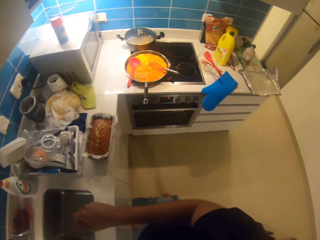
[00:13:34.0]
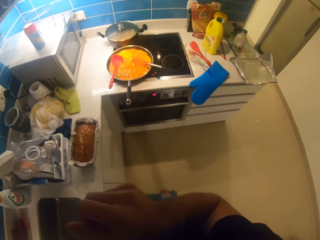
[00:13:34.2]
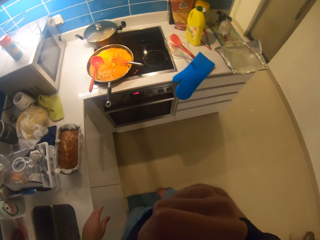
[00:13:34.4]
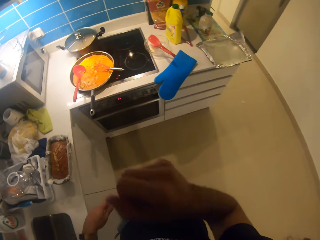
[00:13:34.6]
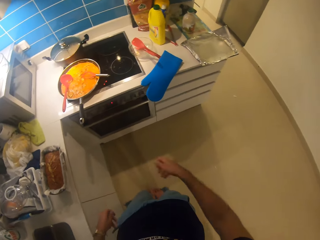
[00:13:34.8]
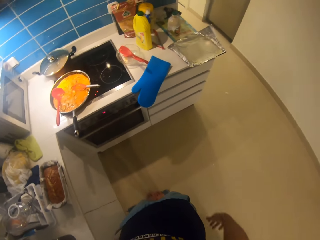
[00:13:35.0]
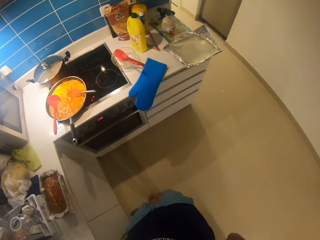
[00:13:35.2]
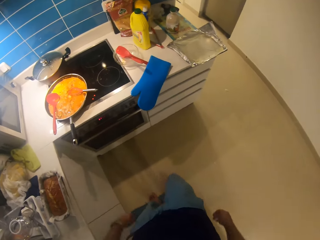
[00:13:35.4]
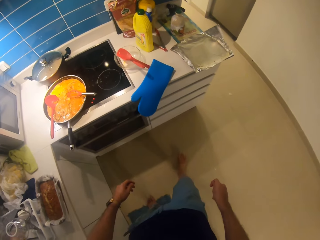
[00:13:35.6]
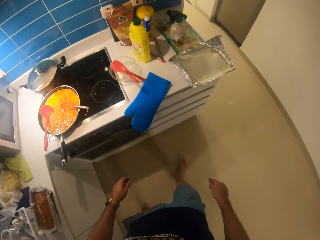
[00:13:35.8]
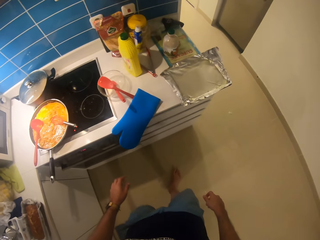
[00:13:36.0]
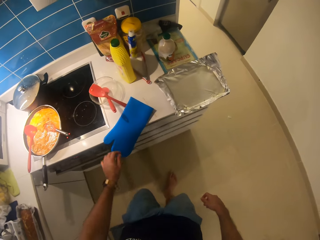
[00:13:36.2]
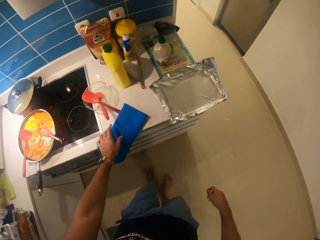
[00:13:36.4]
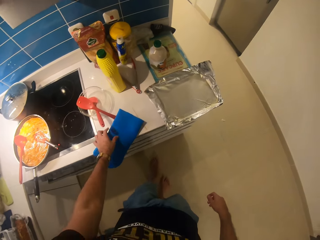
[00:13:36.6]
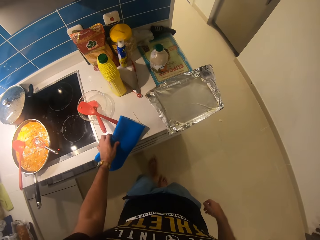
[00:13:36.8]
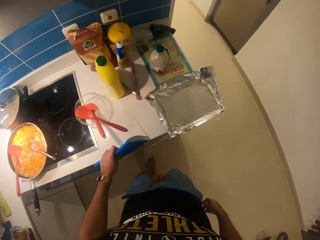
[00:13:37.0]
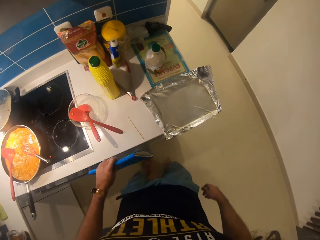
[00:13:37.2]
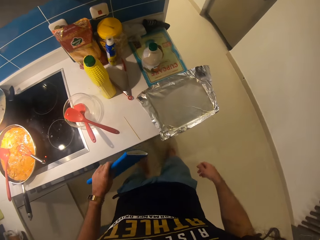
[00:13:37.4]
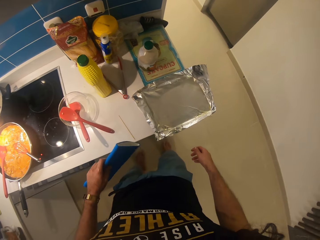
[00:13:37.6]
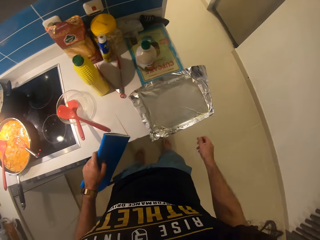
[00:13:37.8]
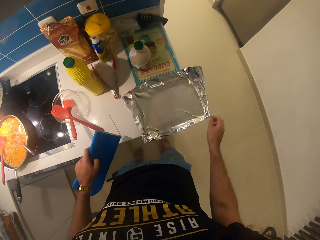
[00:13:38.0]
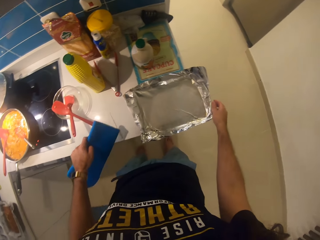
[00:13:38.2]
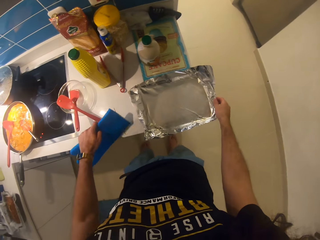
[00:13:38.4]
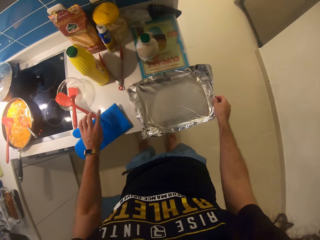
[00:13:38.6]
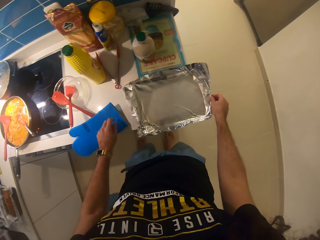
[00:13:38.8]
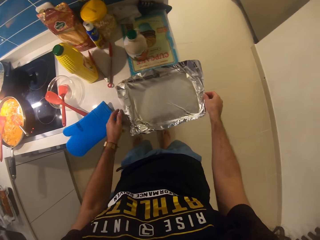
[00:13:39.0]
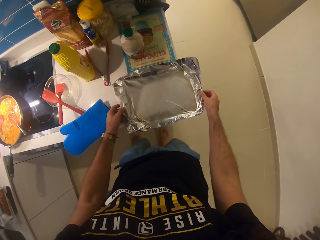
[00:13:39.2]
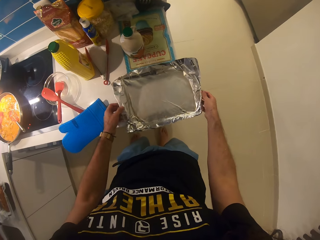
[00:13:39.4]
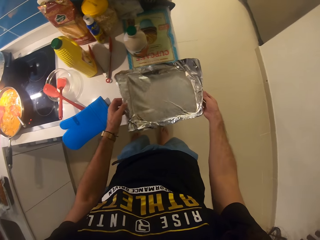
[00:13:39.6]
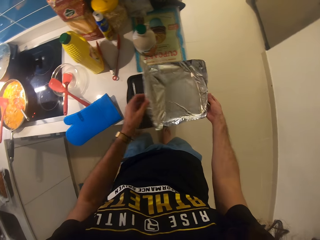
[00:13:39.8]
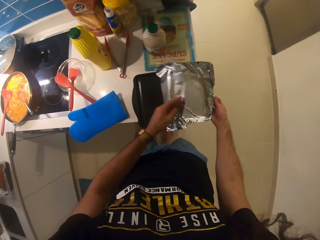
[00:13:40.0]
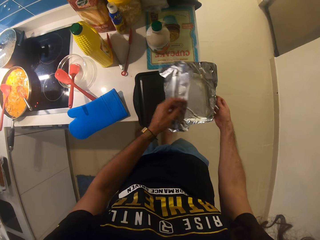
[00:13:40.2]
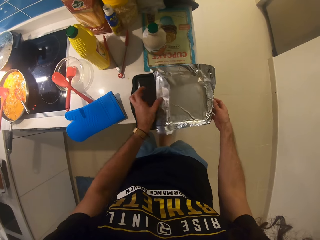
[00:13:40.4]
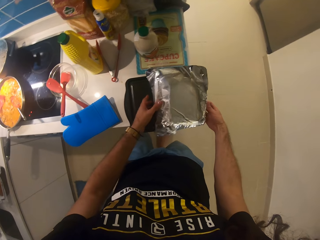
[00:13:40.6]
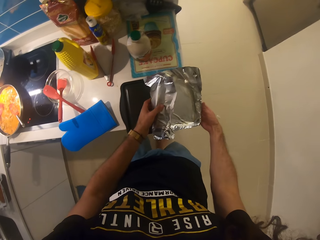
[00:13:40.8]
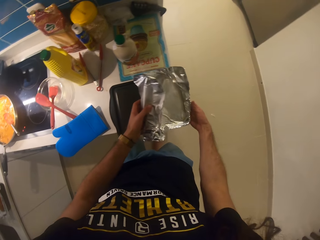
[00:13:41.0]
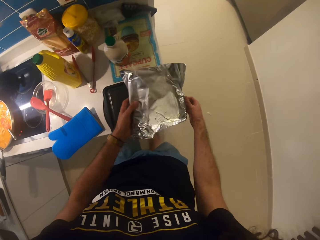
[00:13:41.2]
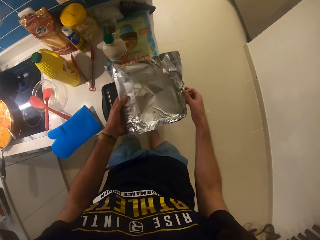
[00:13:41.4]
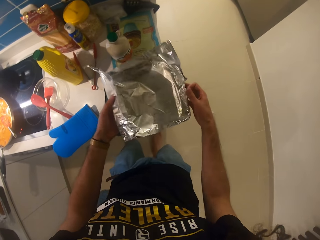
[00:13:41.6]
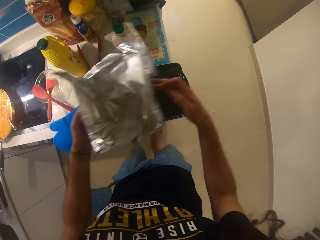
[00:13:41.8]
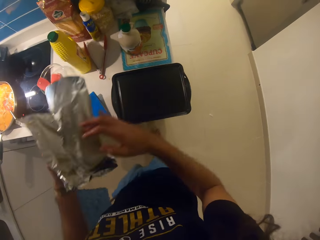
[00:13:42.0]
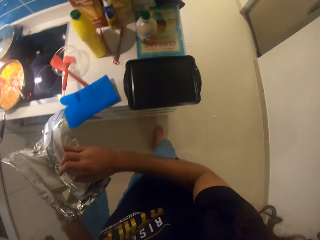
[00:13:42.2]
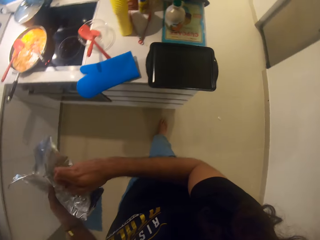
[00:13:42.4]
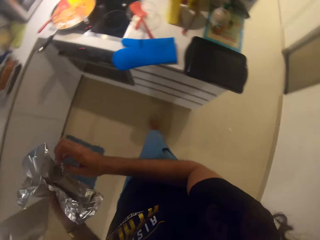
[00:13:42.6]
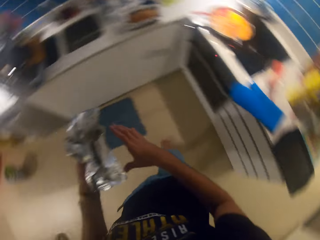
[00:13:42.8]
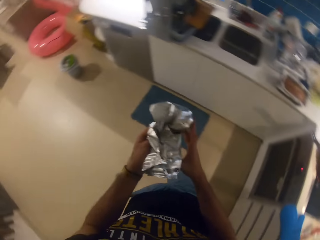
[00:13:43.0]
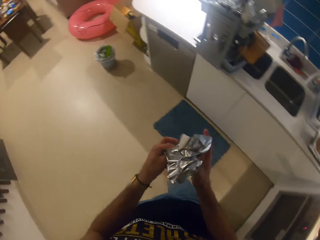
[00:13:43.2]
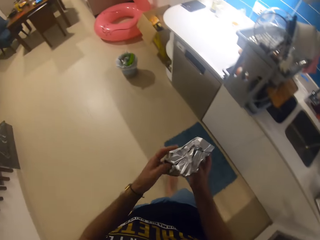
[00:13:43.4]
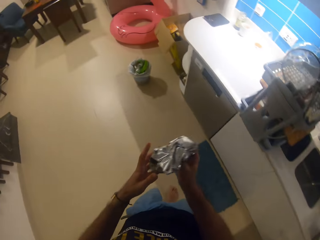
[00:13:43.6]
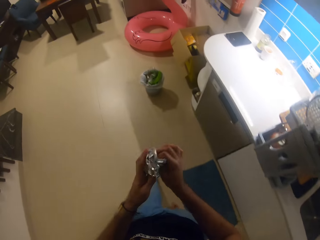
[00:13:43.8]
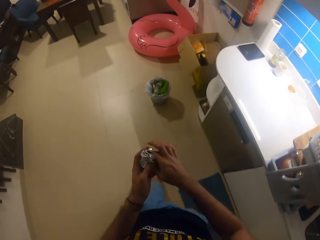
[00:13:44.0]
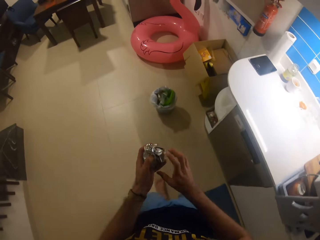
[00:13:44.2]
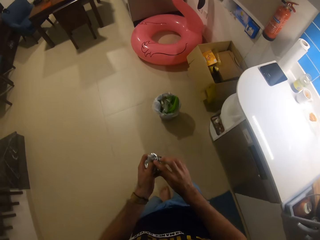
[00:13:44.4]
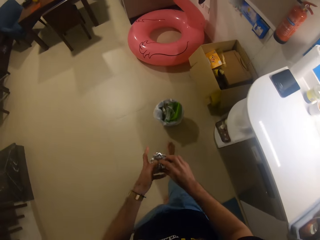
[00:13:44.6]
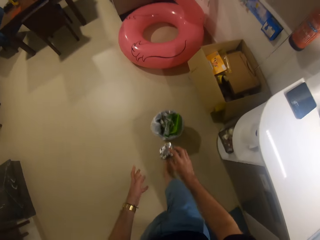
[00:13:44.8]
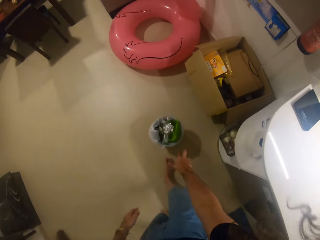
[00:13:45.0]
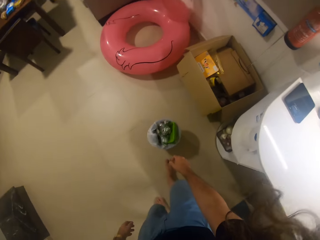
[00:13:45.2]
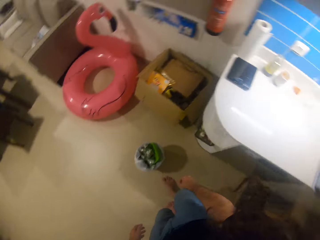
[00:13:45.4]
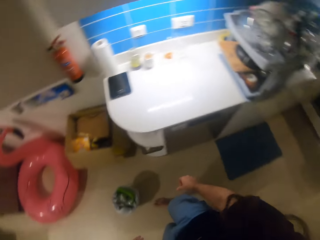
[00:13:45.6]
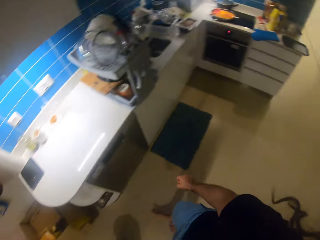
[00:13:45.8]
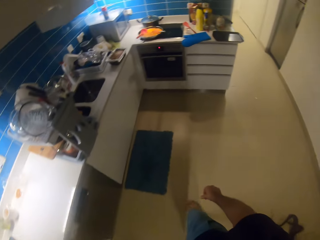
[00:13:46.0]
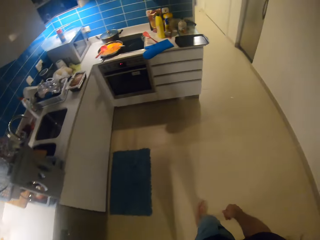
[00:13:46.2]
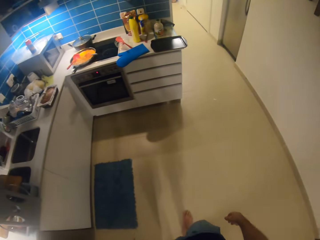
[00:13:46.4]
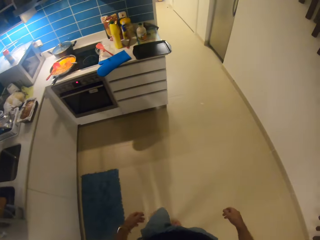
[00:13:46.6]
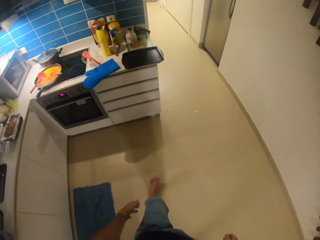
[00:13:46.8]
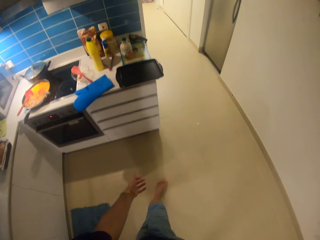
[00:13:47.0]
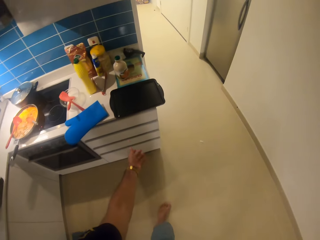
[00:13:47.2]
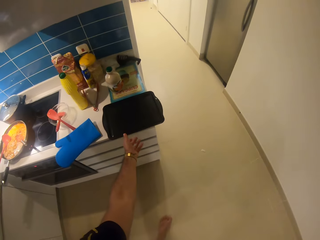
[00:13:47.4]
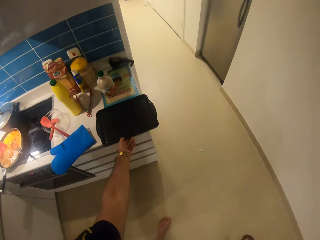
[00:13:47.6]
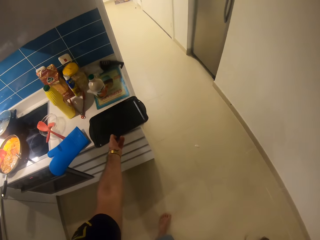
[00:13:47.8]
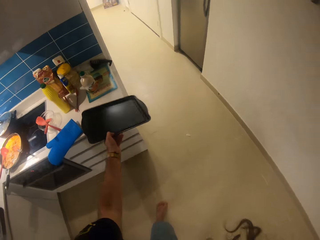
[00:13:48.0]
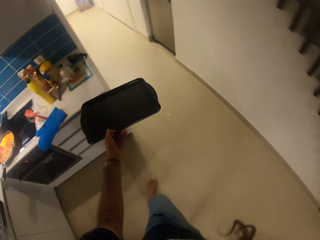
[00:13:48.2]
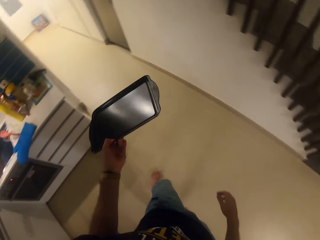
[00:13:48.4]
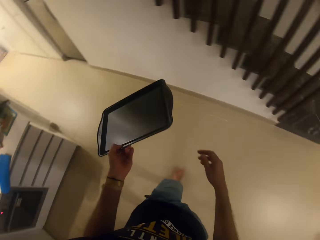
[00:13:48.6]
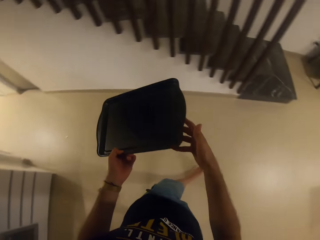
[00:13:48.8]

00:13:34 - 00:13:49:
The camera wearer touches his face. He lifts the glove. He removes the aluminum foil on the tray. He walks around the room. He folds the aluminum foil. He throws the foil in the dustbin. He walks around the room. He picks up the tray. He carries the tray with him.

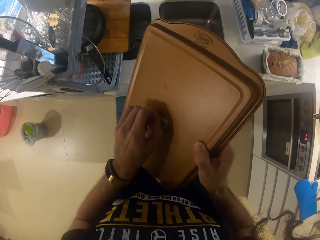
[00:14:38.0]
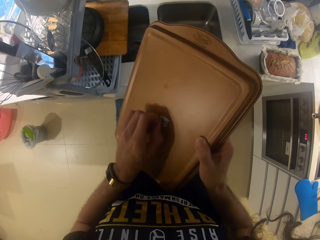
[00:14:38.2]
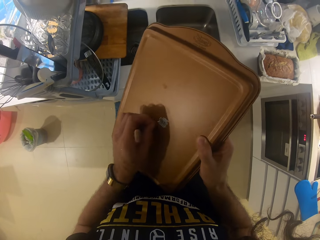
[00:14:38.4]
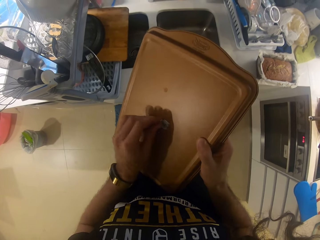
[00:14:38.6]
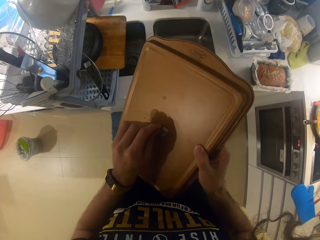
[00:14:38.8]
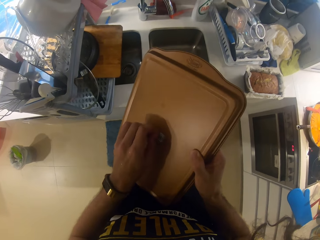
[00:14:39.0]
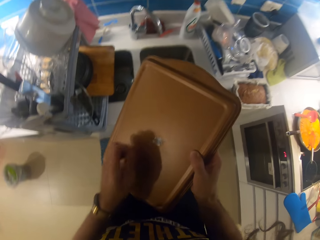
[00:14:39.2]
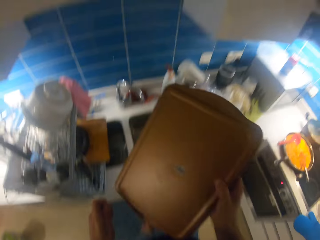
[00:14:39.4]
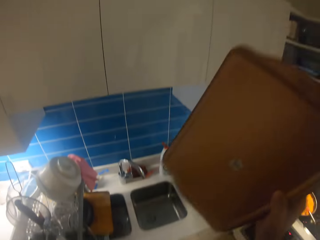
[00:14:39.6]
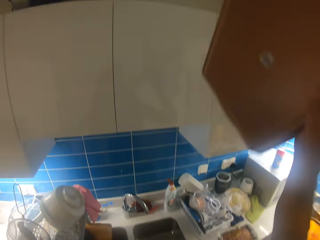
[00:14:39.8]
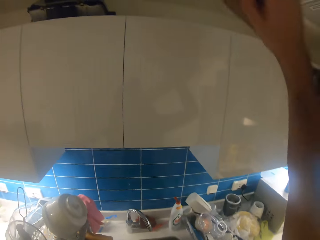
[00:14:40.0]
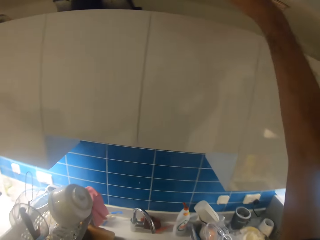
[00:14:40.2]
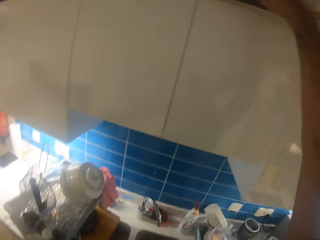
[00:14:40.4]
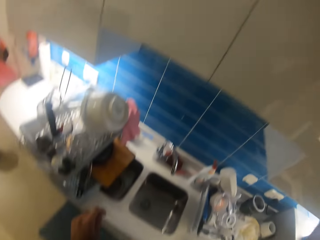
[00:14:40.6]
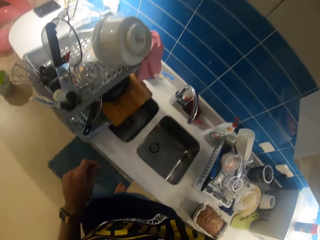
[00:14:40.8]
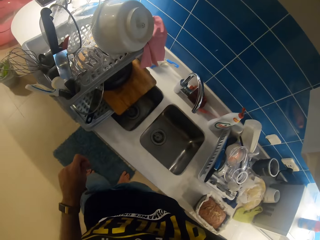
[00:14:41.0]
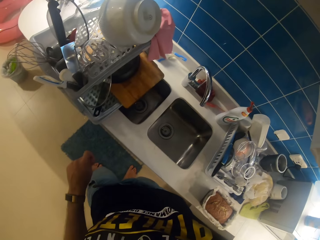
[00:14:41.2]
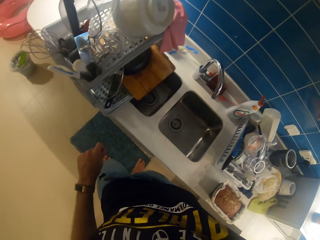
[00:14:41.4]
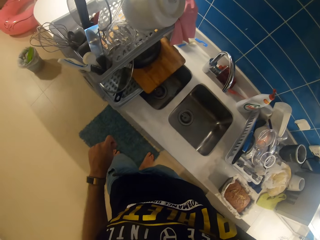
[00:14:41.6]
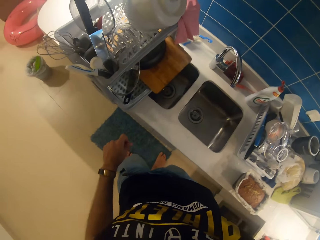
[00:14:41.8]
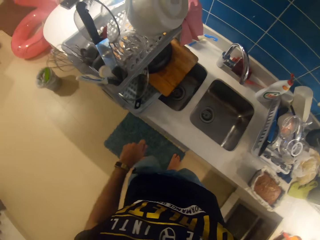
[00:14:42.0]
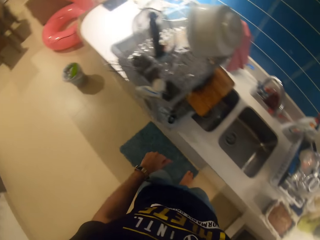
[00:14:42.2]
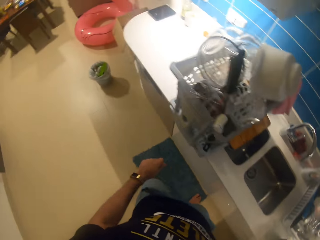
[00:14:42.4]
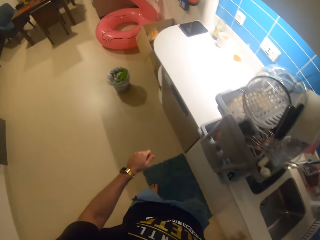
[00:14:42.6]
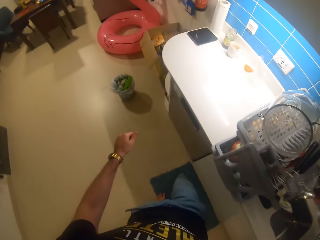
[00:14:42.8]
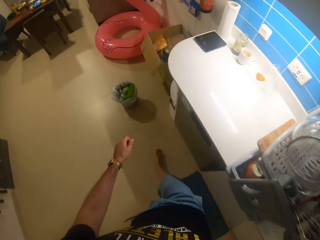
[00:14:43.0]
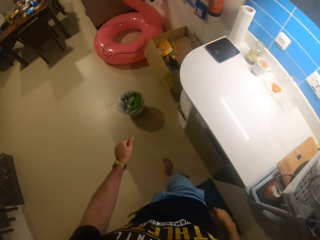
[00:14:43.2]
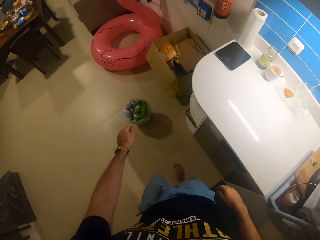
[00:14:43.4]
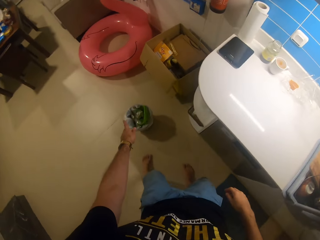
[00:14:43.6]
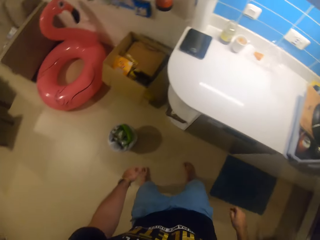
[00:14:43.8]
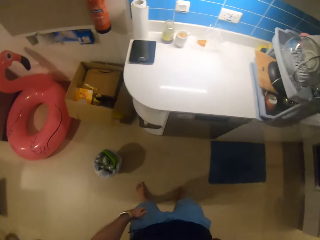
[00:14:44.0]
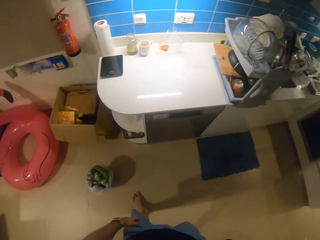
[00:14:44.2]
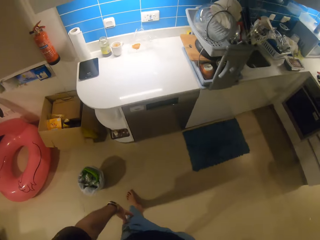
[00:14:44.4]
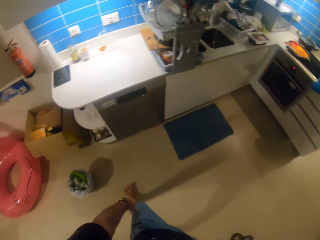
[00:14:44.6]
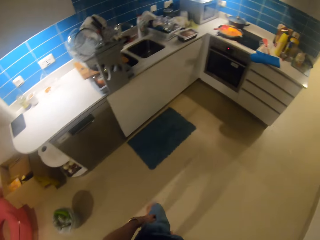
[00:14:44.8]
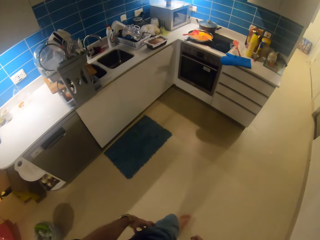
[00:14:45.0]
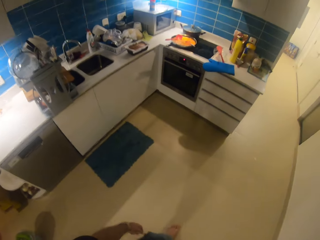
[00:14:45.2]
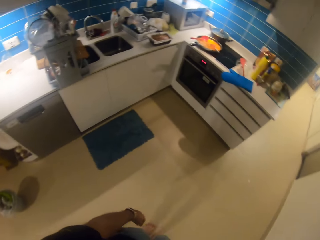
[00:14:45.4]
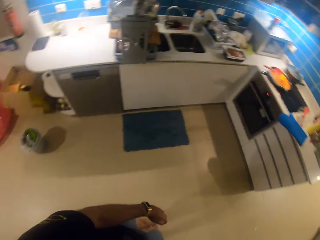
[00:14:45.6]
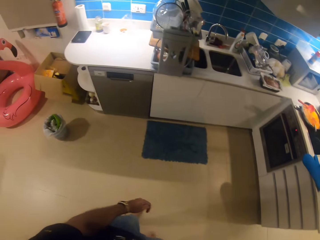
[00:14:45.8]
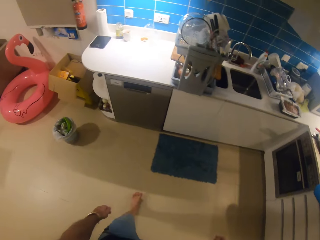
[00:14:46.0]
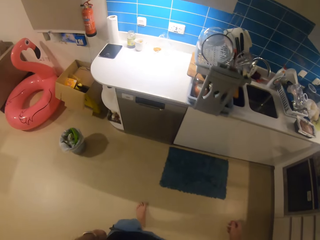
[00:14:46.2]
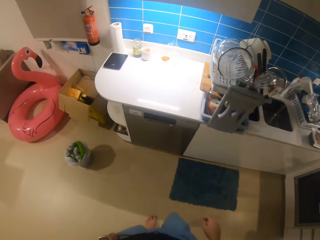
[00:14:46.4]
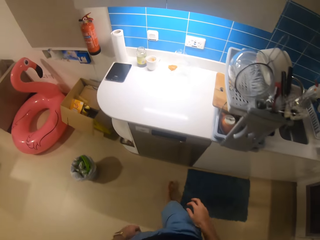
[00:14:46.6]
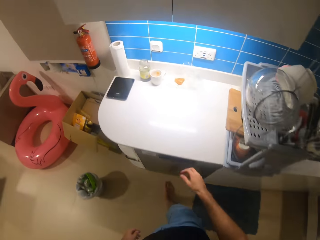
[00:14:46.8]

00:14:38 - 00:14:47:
The camera wearer puts the tray on the kitchen cabinet. They walk around the room. They throw the tag in the dustbin. They walk around the room.
